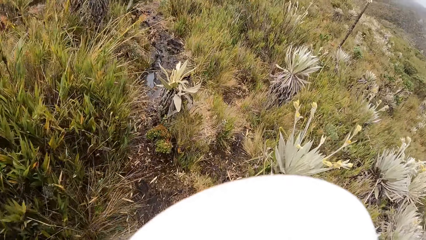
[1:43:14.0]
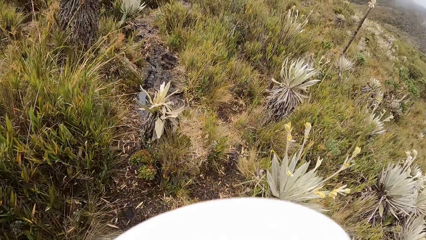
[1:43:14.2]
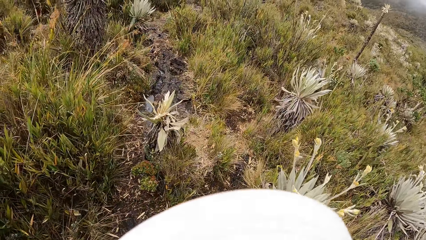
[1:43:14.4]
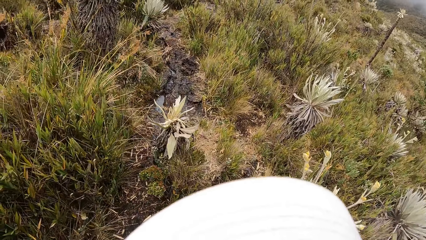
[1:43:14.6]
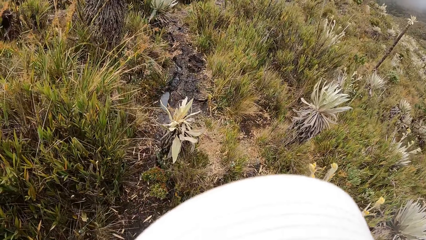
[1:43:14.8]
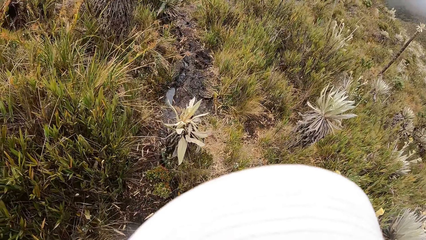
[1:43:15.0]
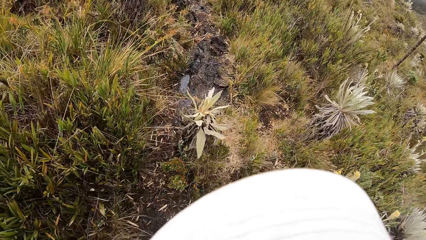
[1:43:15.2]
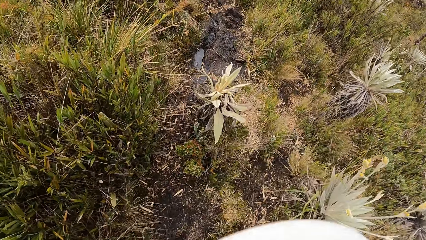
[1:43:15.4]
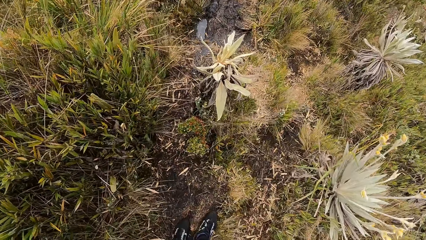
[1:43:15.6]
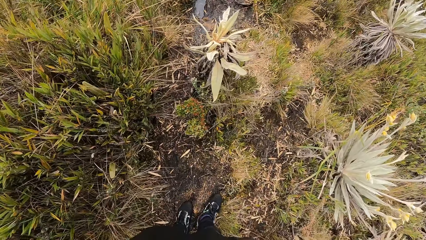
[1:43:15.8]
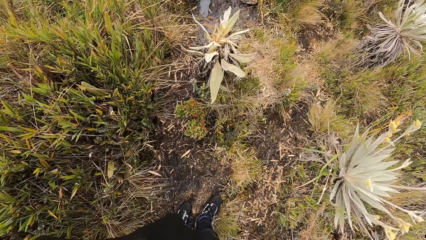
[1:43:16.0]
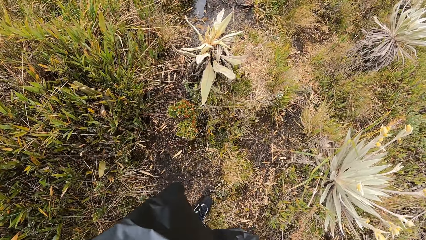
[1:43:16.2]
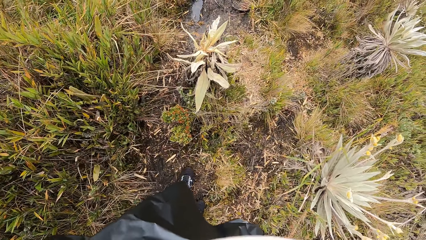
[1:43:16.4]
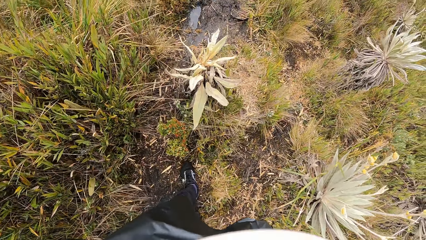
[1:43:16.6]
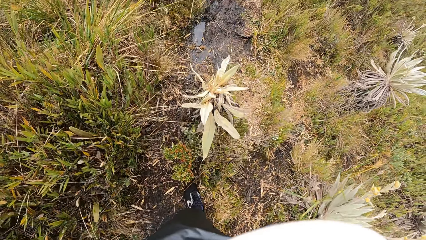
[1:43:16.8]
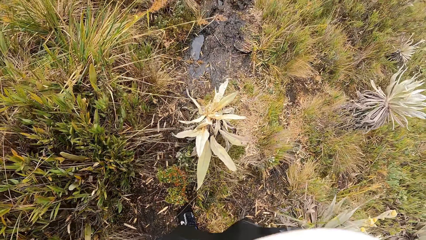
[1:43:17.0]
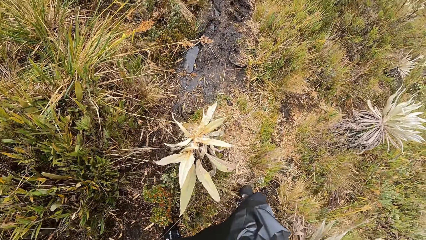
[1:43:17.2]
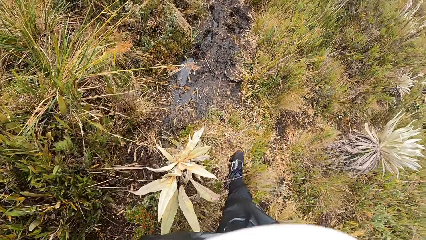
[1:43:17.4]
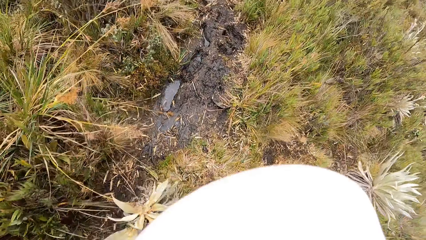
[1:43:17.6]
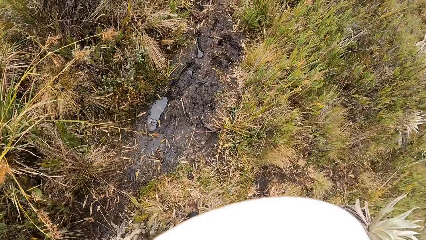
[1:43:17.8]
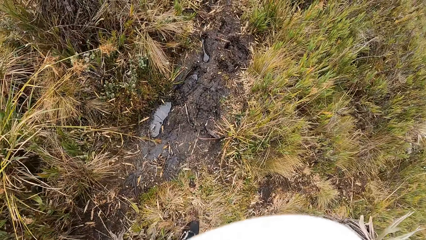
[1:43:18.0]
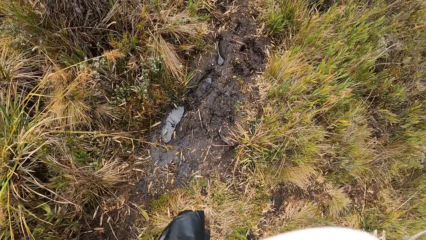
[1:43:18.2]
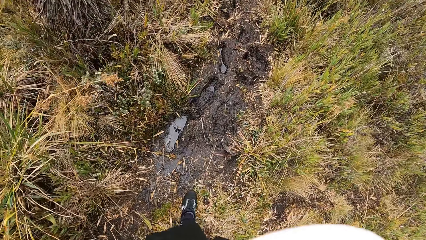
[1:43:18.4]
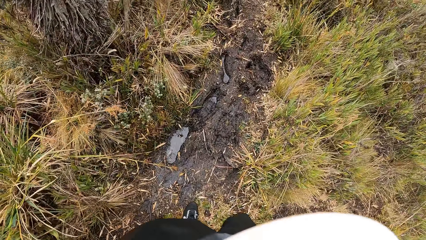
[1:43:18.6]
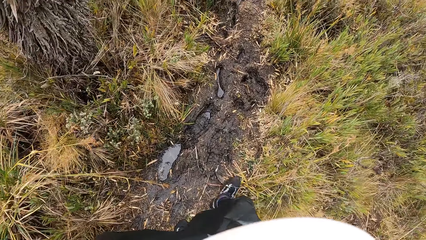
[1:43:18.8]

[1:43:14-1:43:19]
The camera wearer walks around the field.

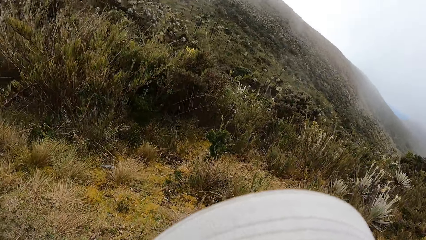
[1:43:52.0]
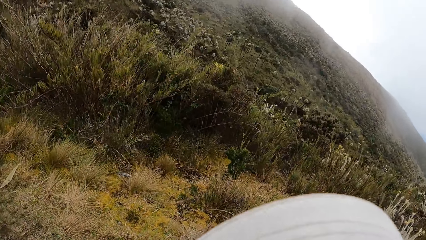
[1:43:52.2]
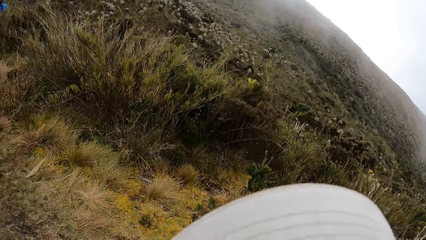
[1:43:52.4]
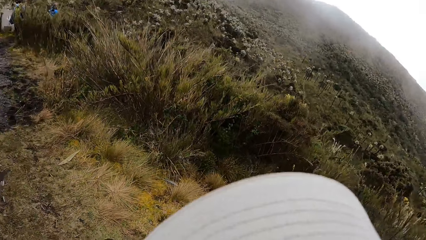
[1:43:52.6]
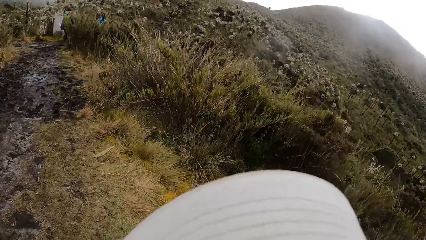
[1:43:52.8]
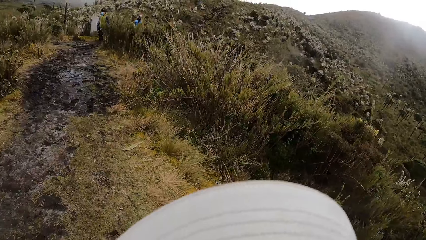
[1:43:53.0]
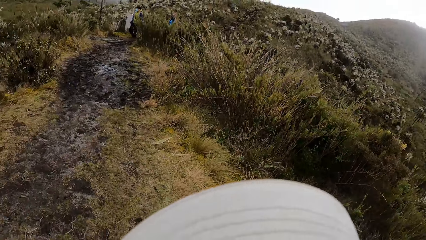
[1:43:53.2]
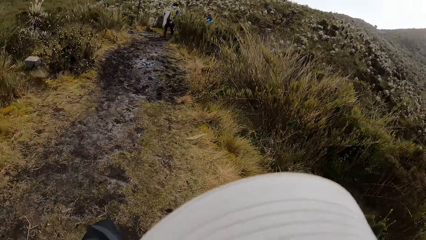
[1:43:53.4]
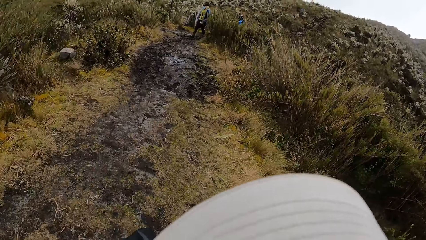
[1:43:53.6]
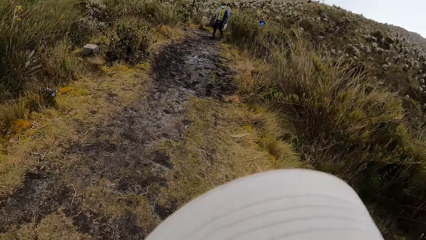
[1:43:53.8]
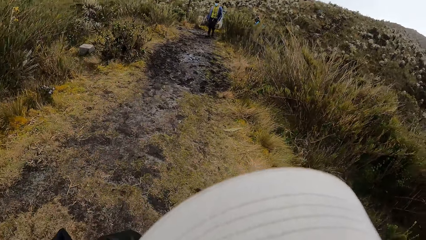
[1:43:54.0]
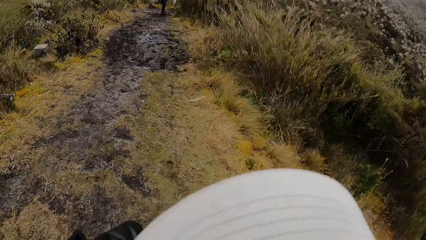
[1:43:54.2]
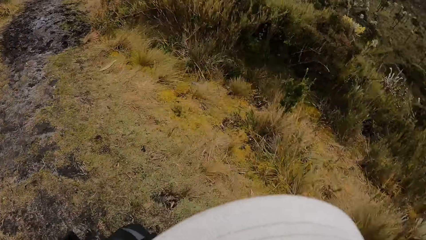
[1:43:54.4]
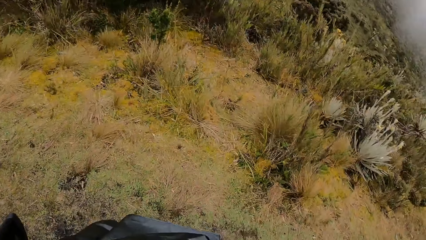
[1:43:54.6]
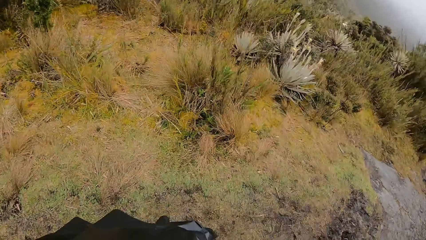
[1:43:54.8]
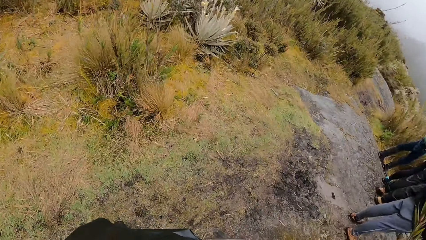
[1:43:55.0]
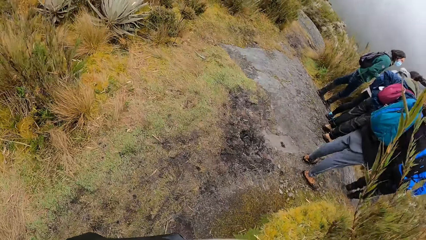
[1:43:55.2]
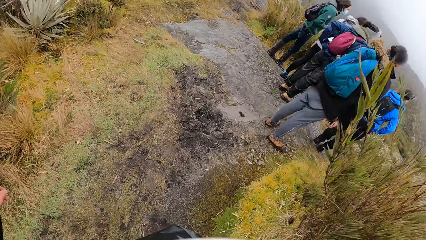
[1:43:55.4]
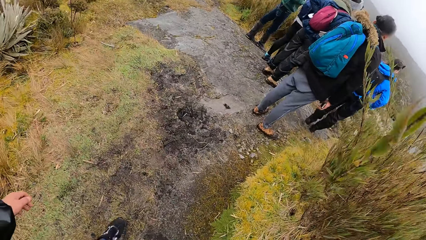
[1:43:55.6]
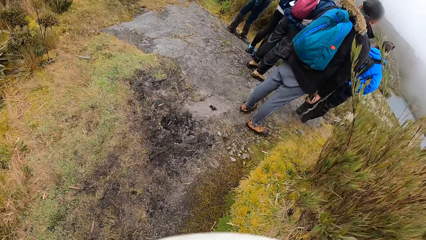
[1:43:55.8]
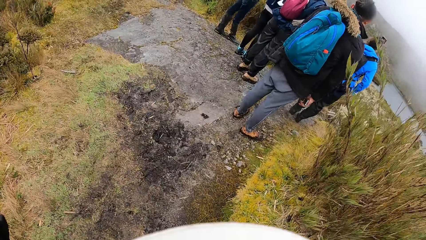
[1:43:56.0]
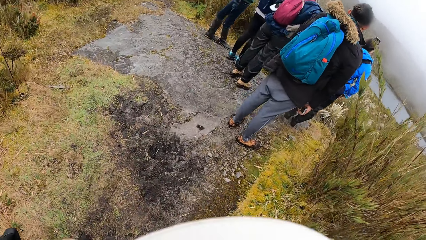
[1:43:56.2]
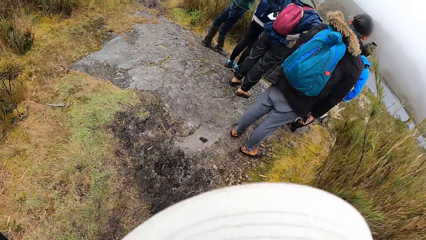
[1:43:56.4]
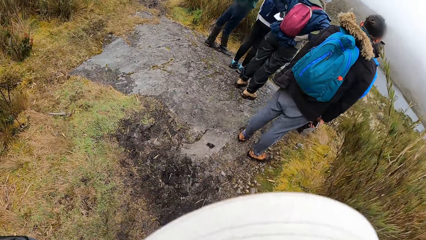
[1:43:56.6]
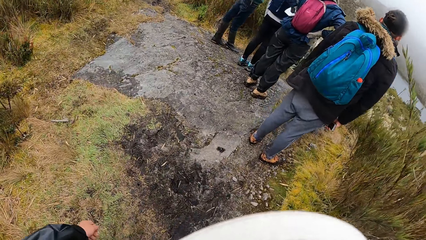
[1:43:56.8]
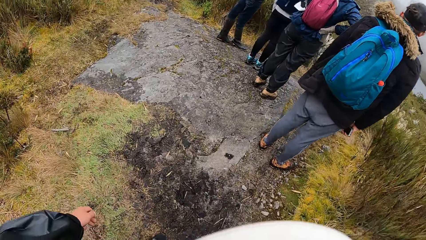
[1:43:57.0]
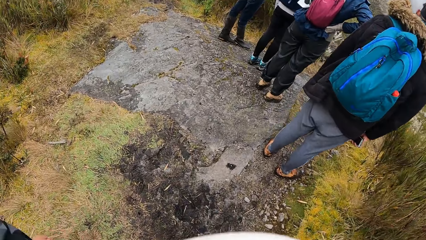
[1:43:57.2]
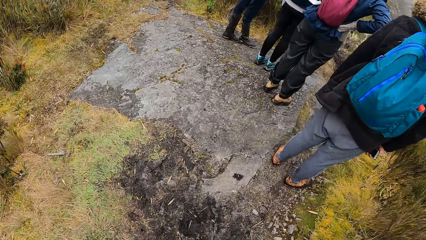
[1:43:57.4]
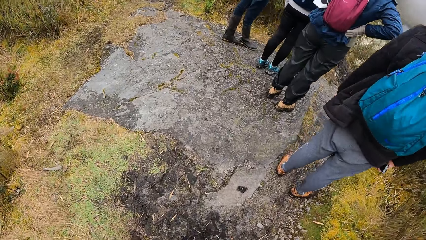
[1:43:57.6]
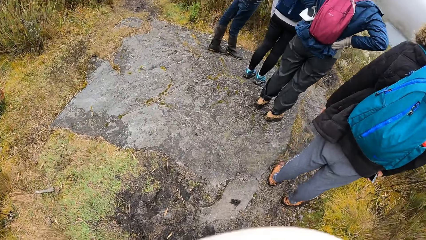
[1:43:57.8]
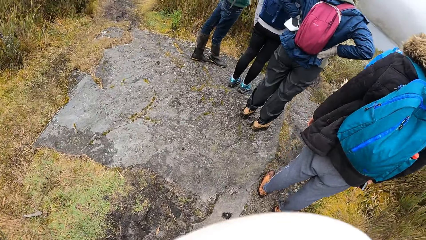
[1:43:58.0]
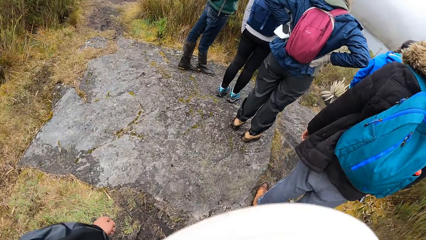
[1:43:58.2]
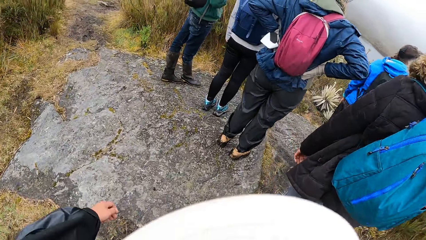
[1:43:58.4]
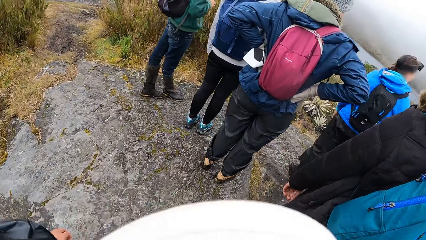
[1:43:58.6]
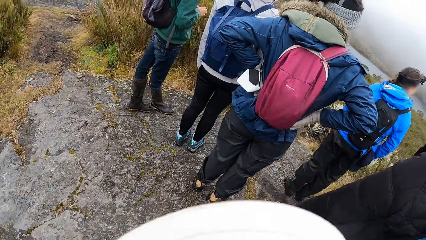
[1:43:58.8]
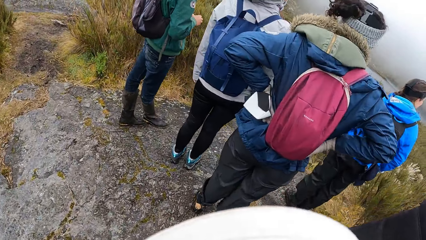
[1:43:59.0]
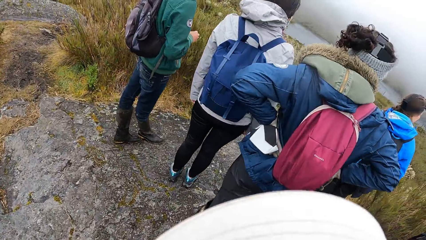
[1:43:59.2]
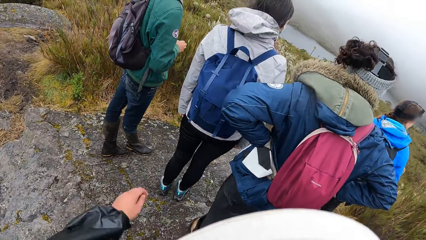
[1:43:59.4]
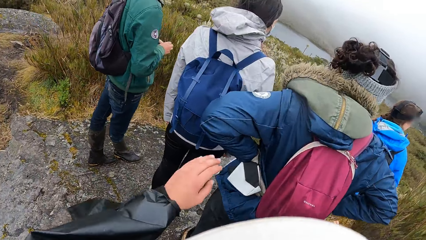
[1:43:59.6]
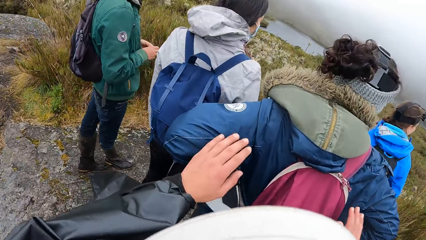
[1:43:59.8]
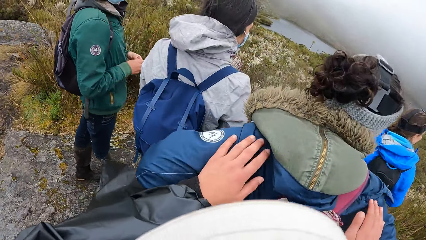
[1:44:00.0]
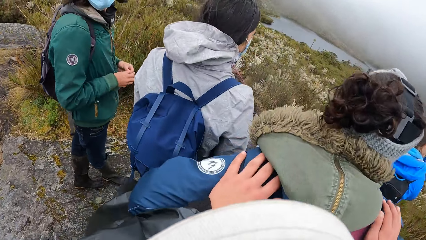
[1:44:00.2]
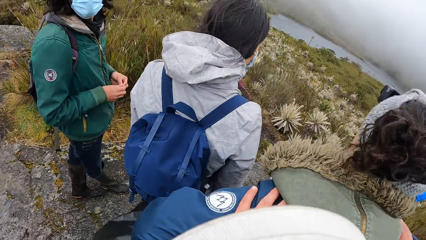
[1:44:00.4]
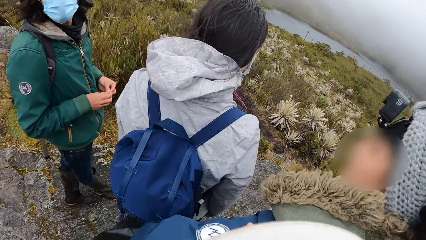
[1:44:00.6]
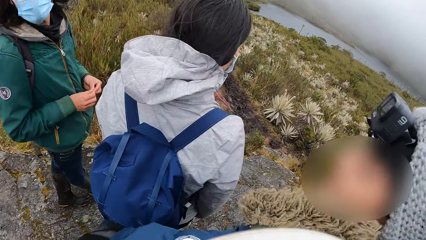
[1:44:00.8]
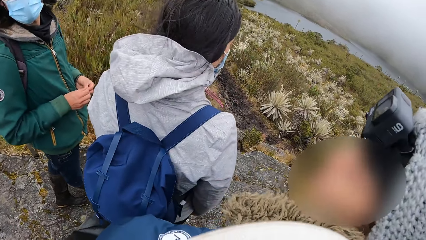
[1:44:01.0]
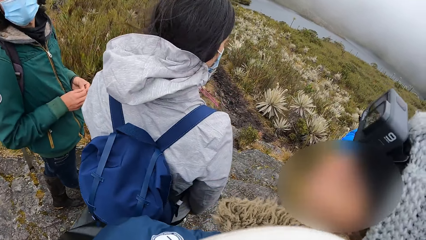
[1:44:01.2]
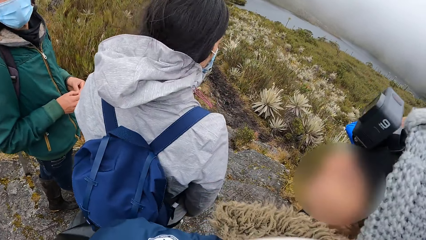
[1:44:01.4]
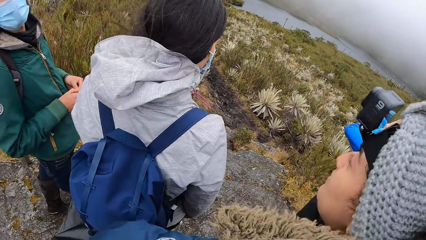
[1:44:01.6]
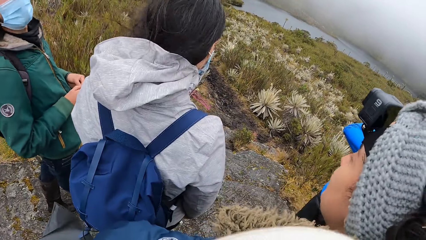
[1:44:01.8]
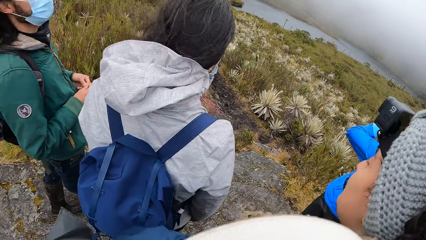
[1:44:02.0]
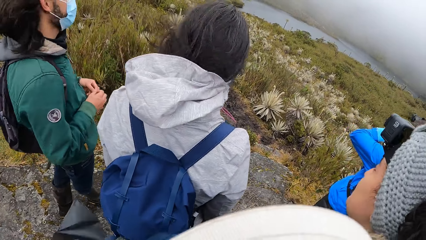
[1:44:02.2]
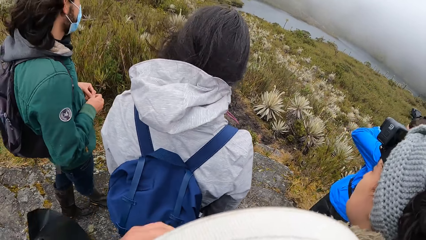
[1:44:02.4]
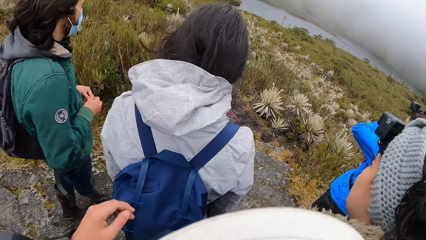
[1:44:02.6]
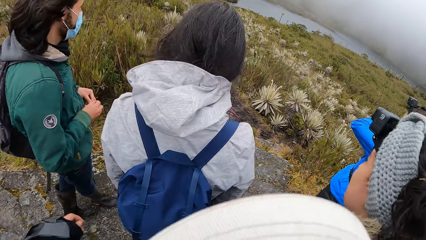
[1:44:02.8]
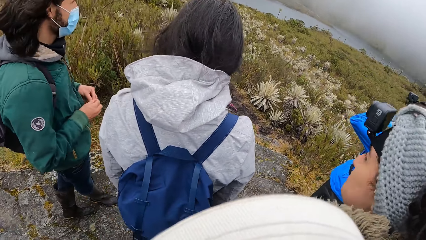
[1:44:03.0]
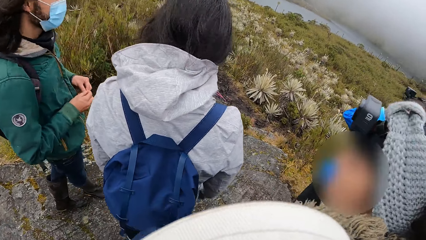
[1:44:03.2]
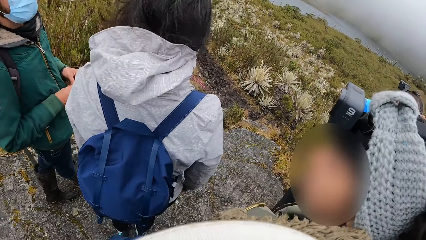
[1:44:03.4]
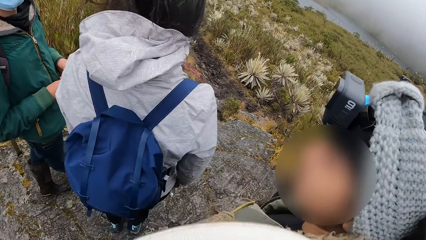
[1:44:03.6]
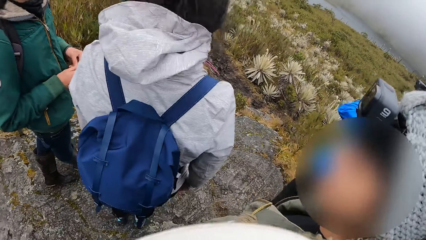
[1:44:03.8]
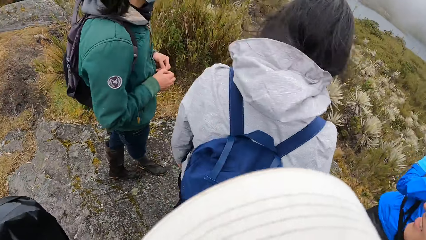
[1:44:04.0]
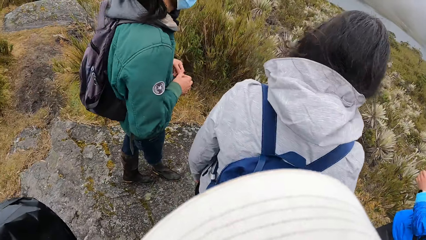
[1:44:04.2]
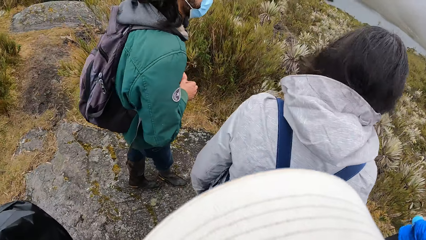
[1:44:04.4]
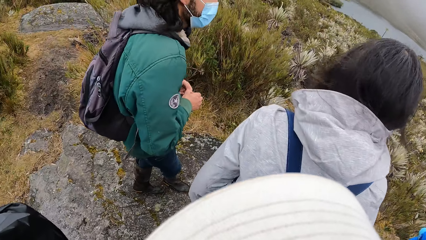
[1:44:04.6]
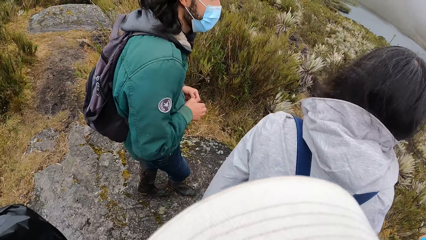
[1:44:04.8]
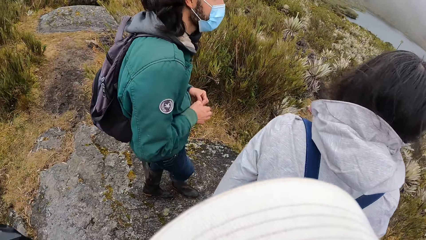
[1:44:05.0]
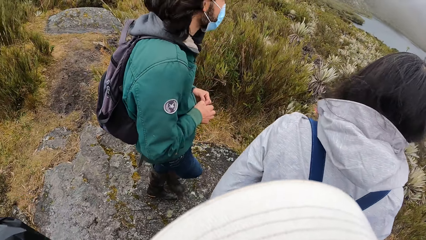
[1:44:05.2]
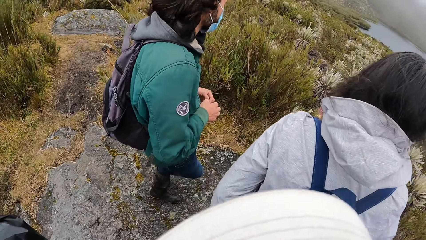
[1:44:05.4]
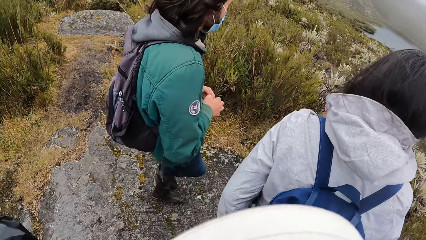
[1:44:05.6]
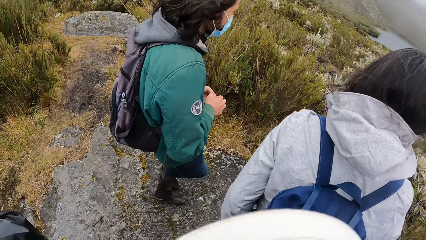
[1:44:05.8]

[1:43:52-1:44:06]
The camera wearer looks around. They walk across the field. They place both hands on a woman. They hold the woman's shoulders. They interact with a group of people on the hill. A person stands in front of the woman. Another person stands next to the first person.
